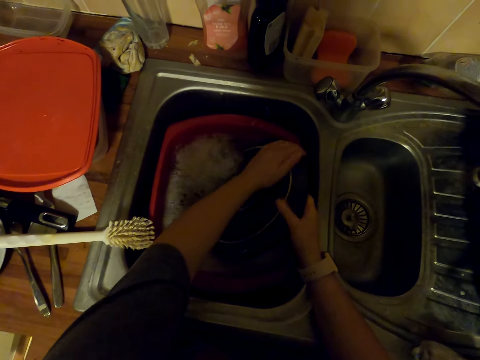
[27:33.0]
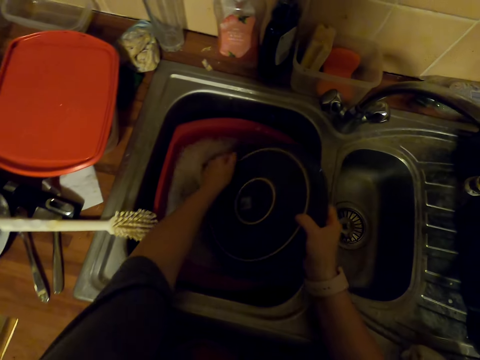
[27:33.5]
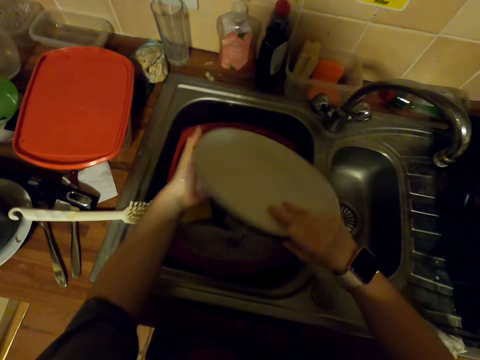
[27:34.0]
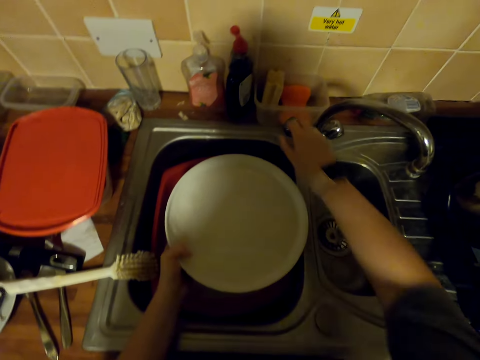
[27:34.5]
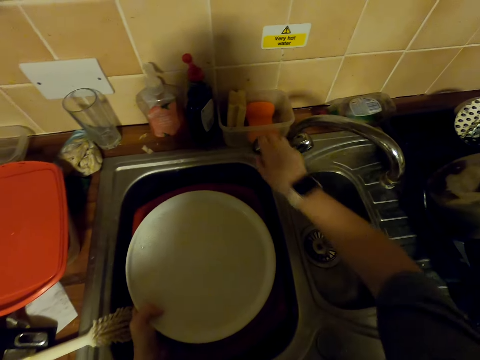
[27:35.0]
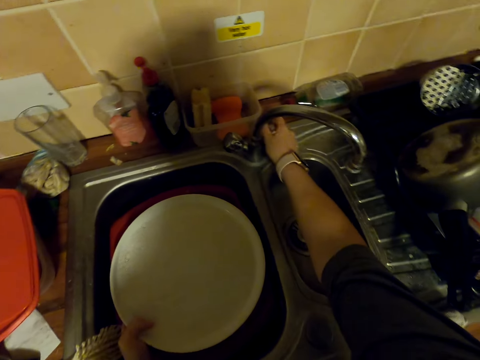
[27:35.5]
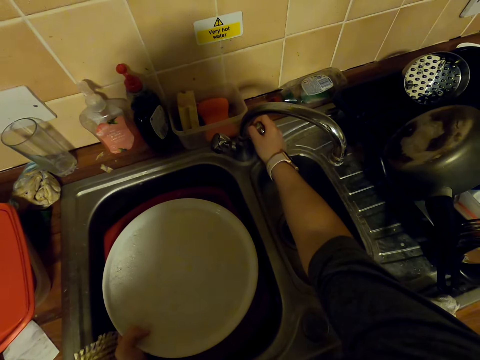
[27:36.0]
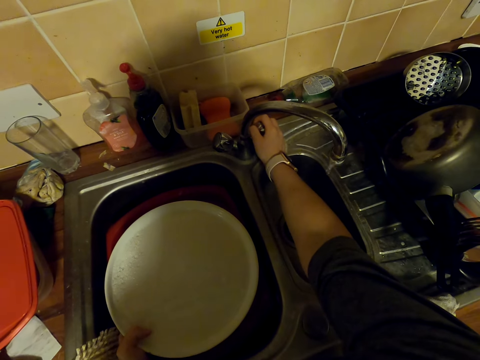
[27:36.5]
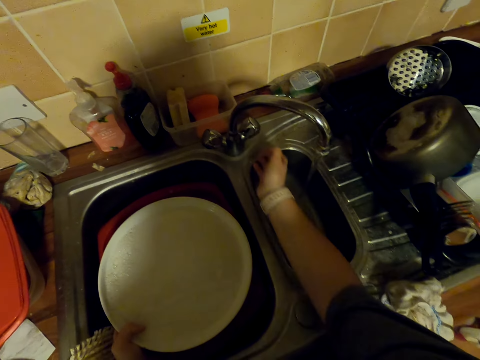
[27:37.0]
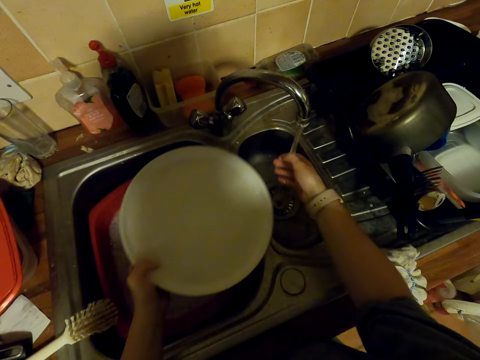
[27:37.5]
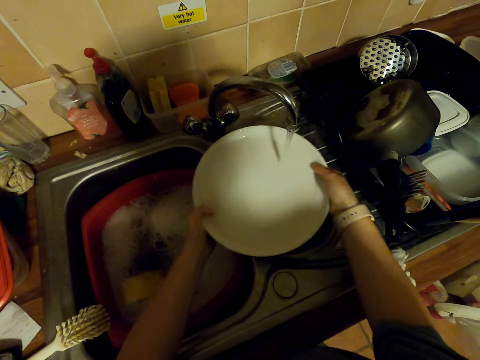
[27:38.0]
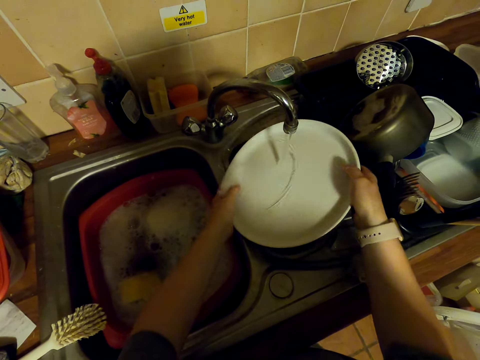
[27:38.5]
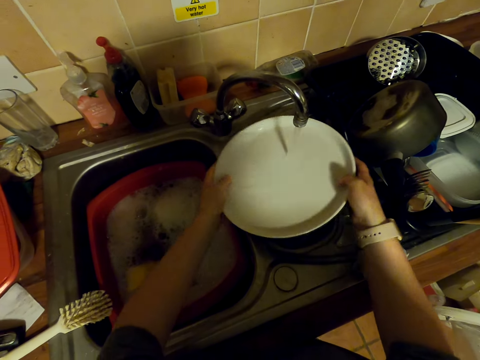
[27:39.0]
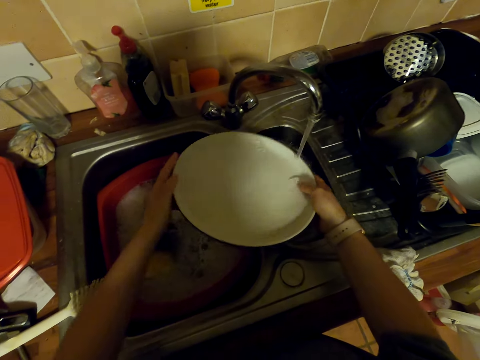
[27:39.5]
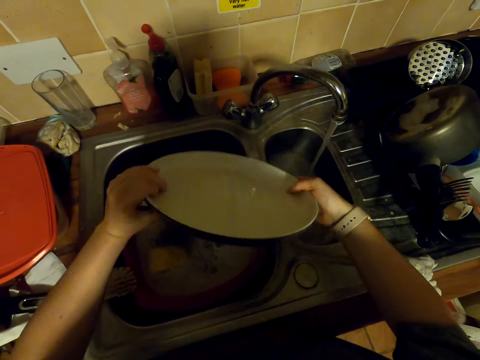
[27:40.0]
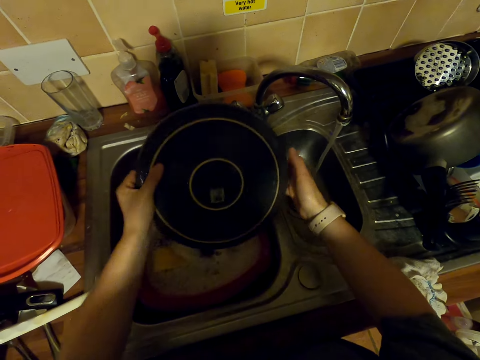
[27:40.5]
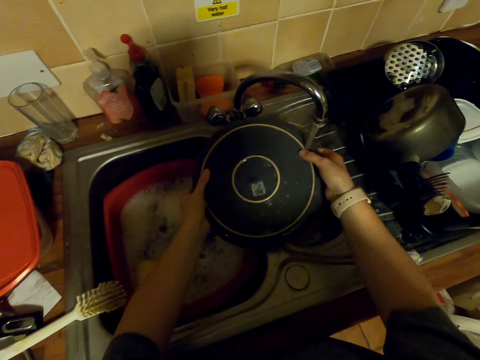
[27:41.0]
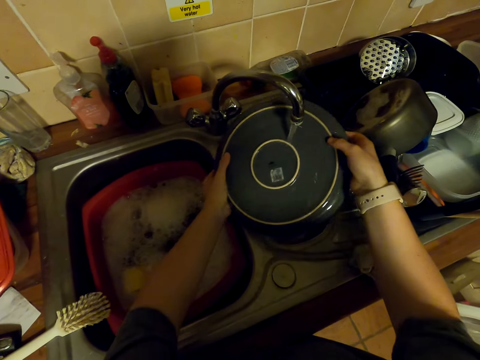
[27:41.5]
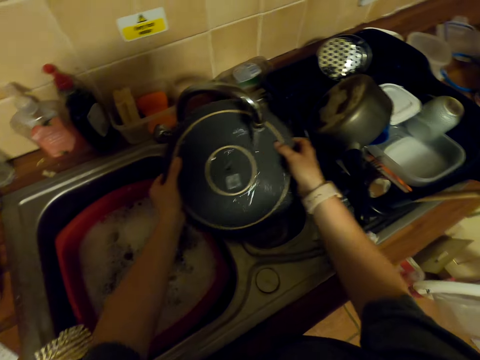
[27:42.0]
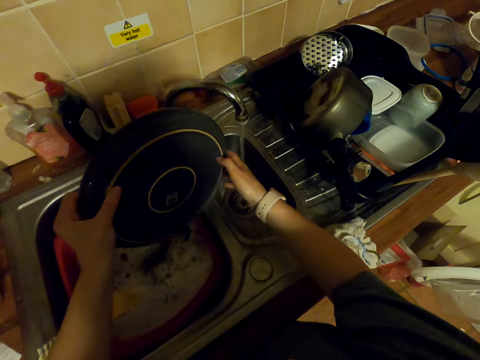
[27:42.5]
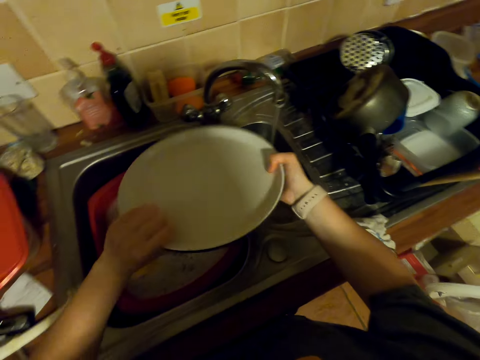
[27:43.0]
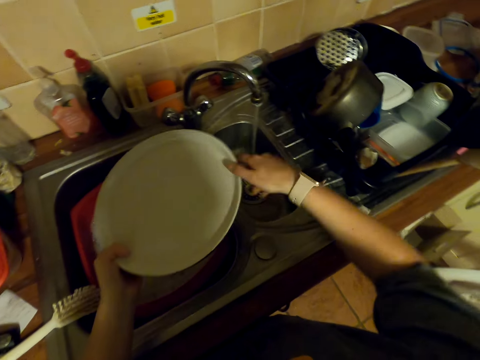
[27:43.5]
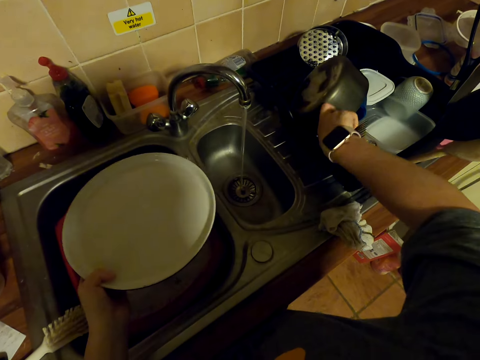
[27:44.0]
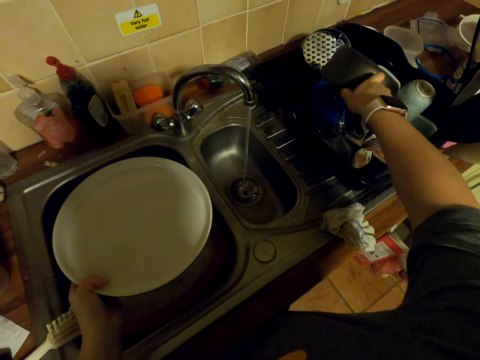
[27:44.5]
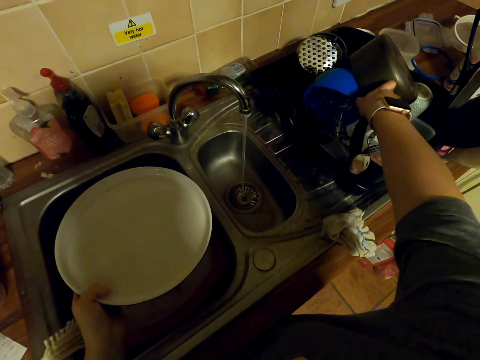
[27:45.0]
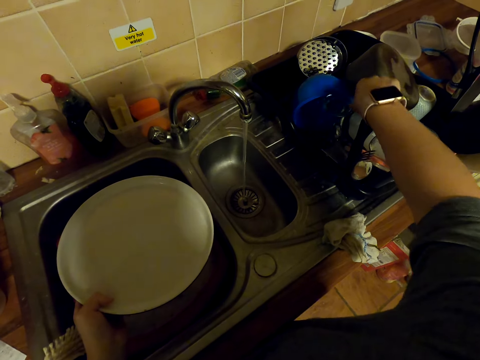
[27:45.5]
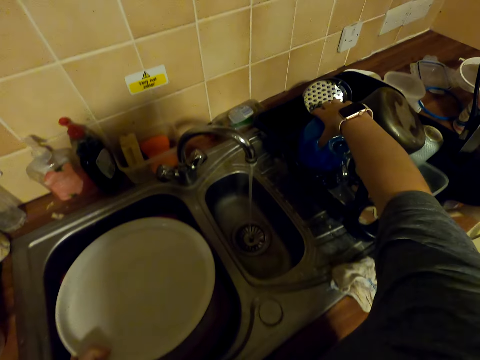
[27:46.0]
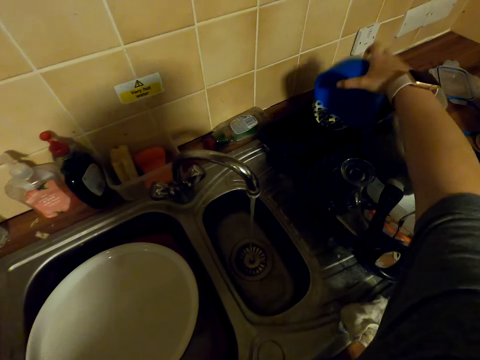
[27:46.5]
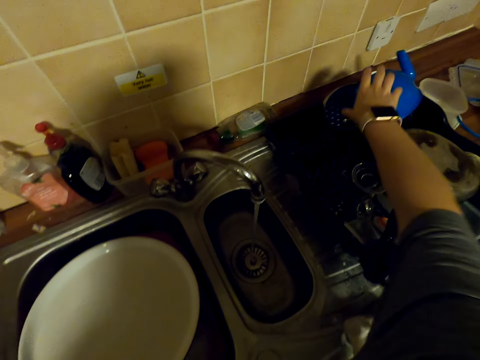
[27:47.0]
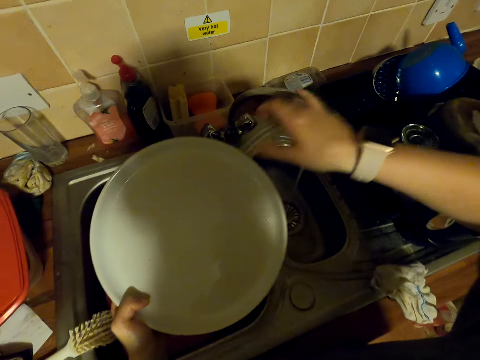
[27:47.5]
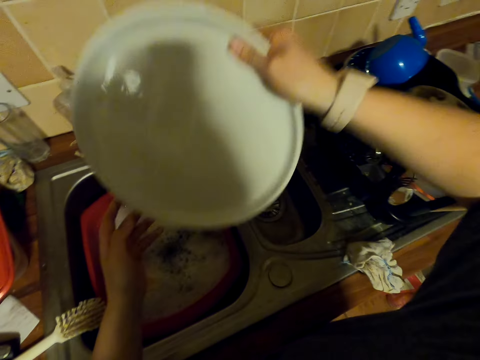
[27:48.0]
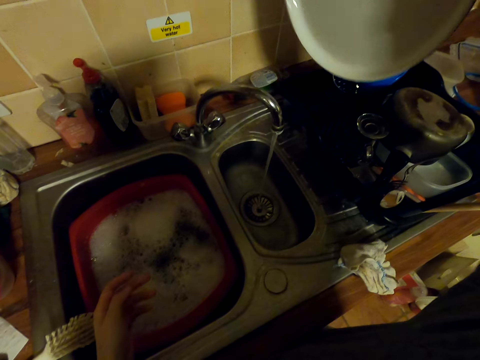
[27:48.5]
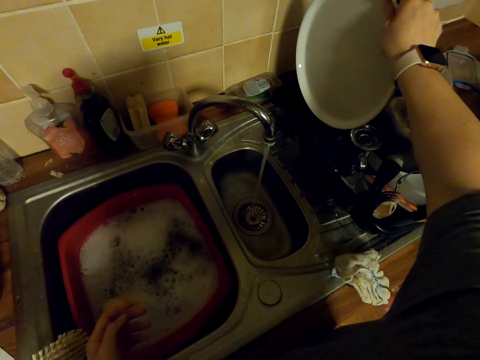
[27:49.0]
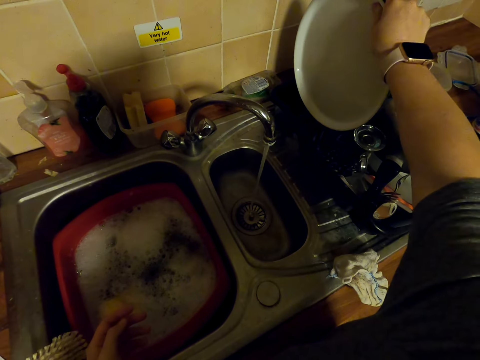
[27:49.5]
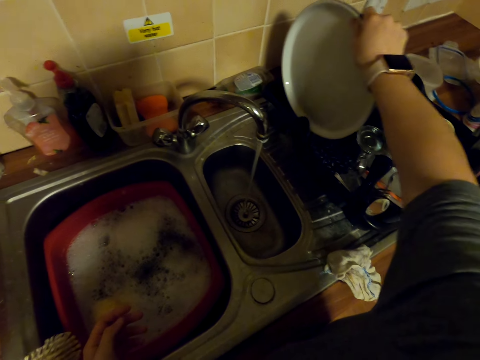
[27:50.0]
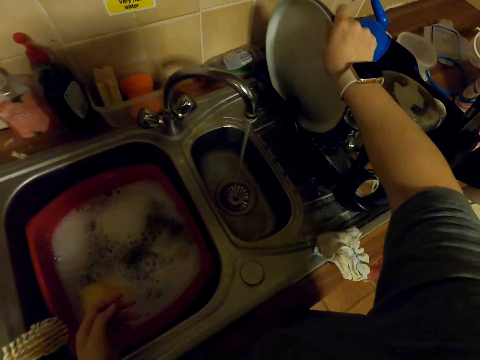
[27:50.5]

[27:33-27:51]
The camera wearer turns the plate. They open the faucet. They rinse a hand in the sink. They rinse the plate in the sink. They turn the plate. They rinse the plate in the sink. They turn the plate. They arrange dishes in the dish rack. They move a pot in the dish rack. They move a jug in the dish rack. They pick the plate with the other hand. They put the plate in the dish rack.

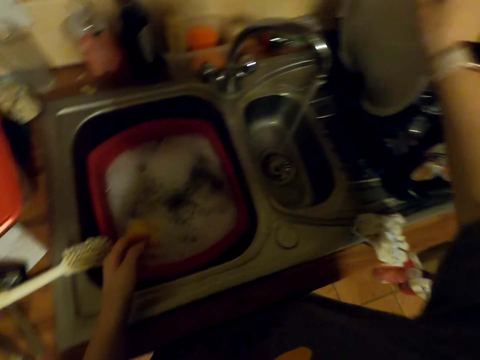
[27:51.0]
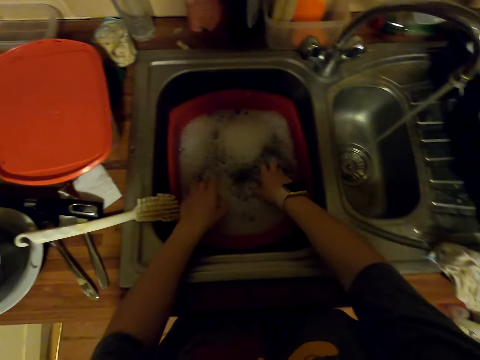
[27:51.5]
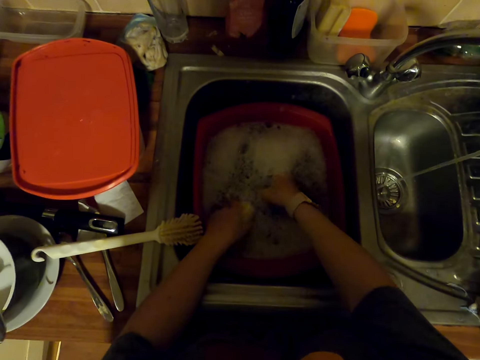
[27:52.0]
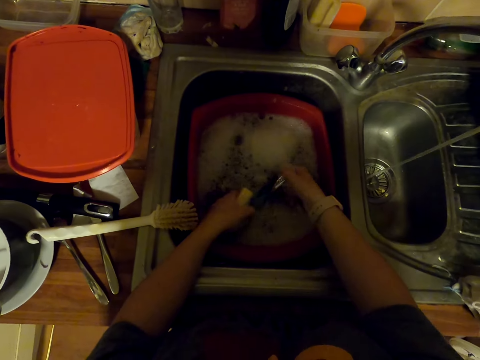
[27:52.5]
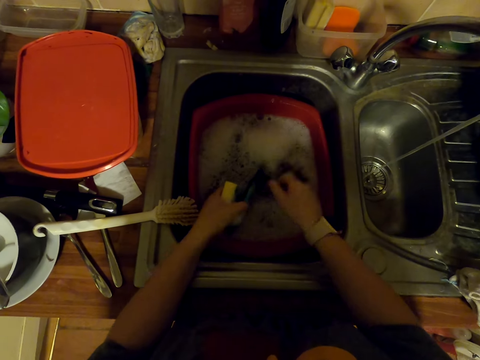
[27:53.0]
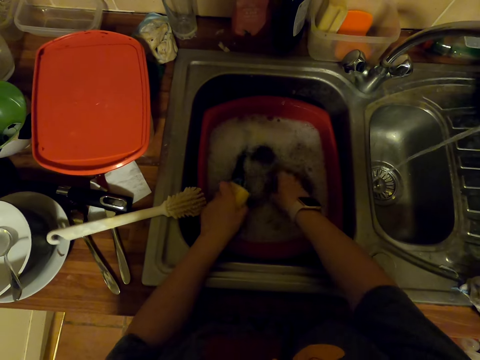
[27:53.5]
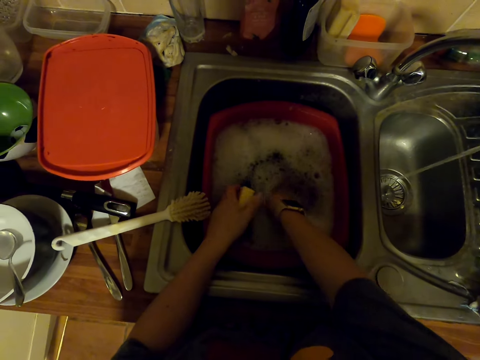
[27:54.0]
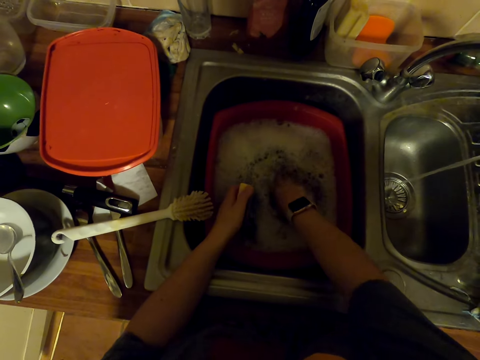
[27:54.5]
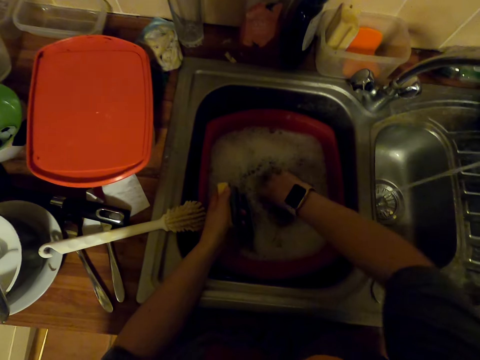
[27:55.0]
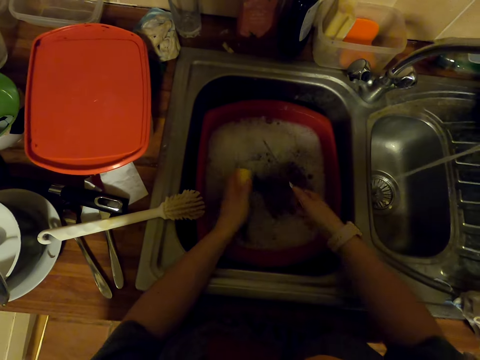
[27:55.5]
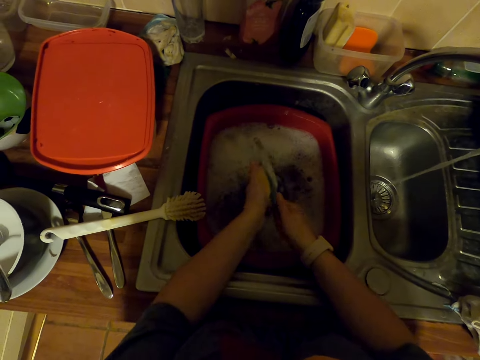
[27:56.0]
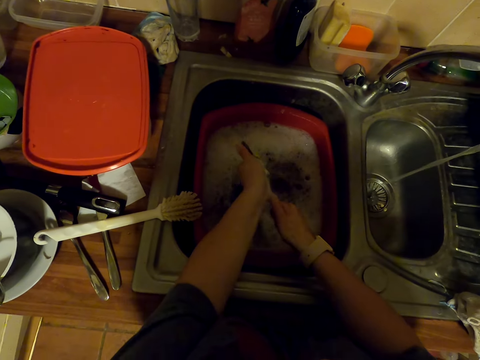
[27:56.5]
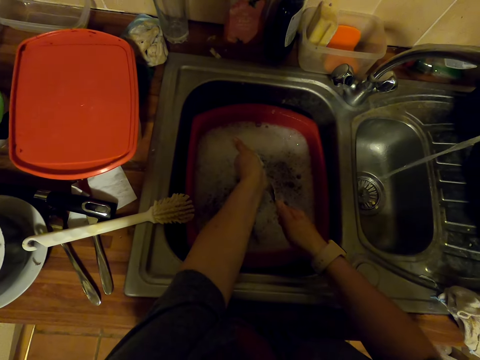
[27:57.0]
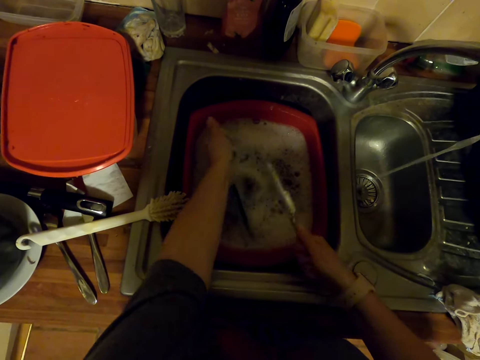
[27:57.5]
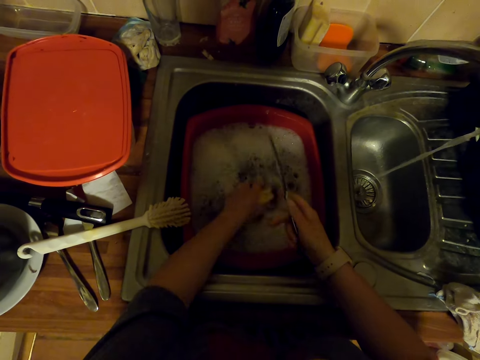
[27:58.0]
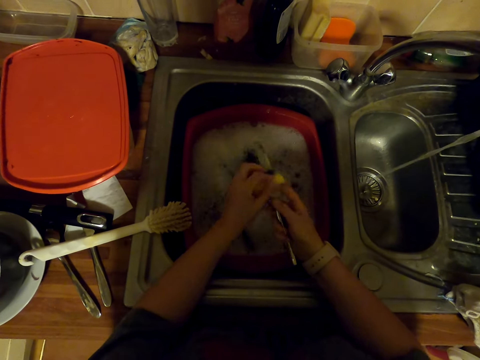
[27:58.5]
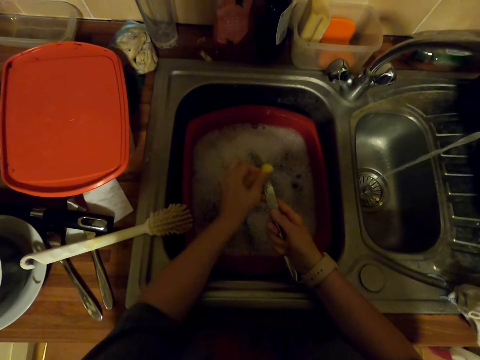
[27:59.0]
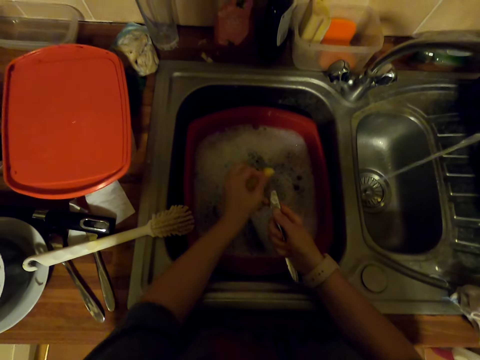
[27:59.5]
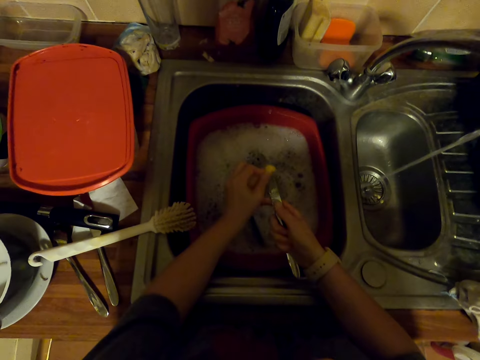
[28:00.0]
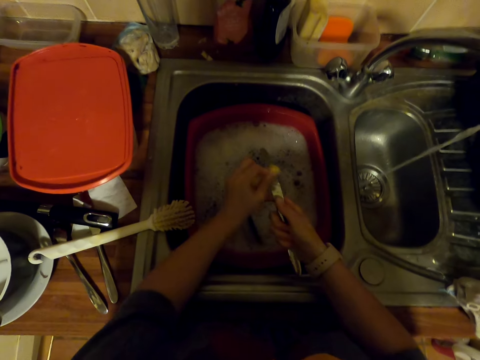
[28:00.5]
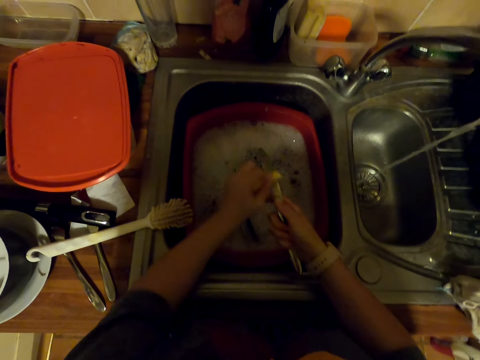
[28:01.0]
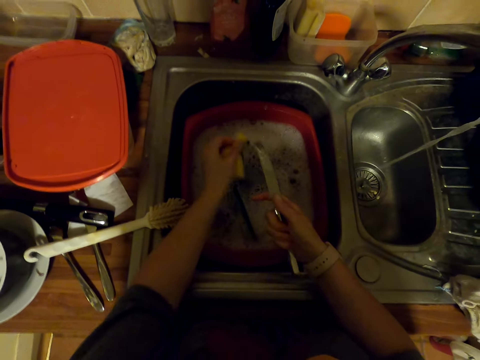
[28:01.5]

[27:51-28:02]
The camera wearer picks something in the basin. They put something in the basin. They pick a knife in the basin. They wash the knife in the sink with a dish sponge. They dip the dish sponge in water. They wash the knife in the sink with the dish sponge.
